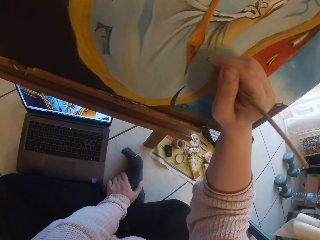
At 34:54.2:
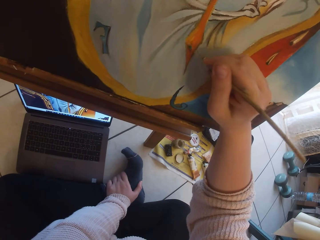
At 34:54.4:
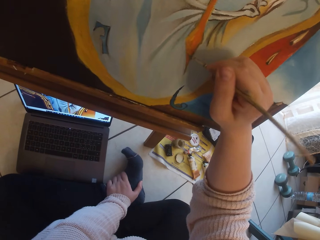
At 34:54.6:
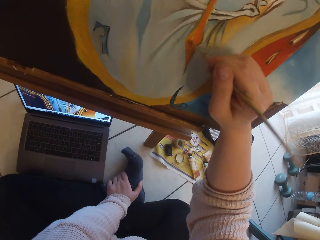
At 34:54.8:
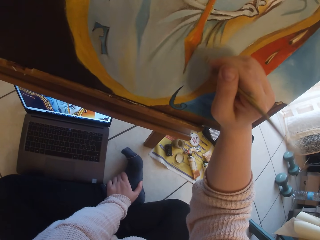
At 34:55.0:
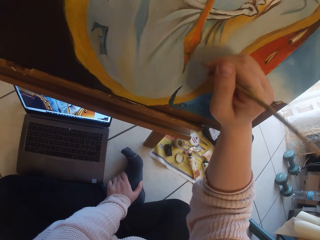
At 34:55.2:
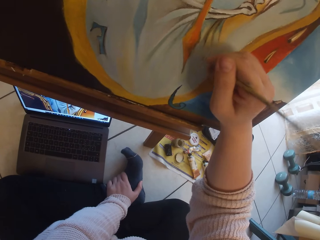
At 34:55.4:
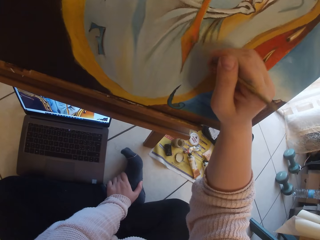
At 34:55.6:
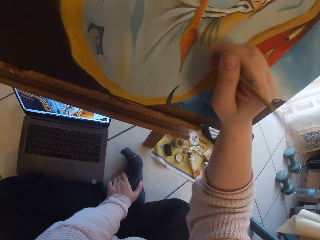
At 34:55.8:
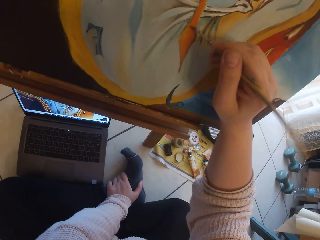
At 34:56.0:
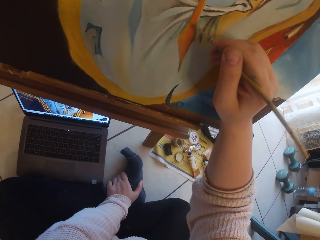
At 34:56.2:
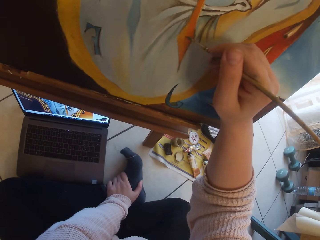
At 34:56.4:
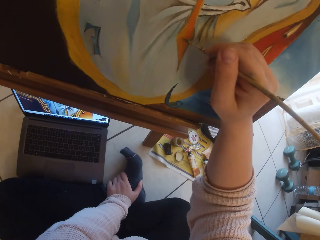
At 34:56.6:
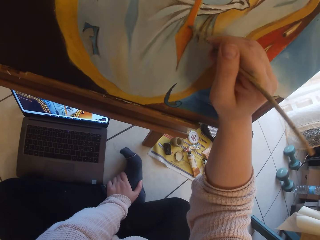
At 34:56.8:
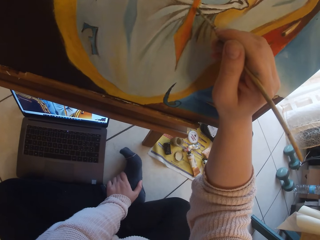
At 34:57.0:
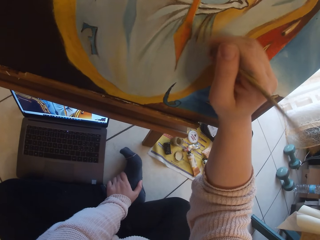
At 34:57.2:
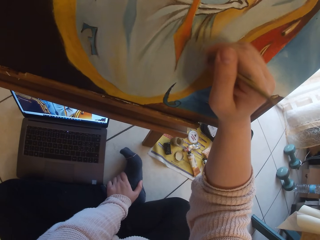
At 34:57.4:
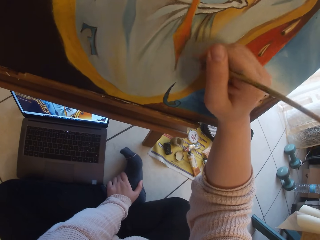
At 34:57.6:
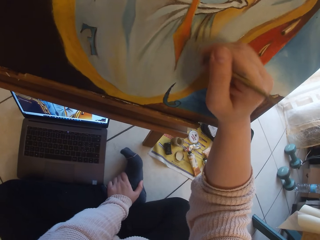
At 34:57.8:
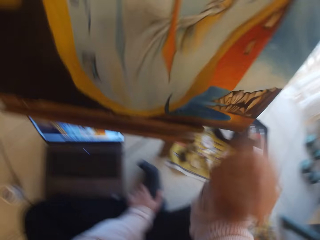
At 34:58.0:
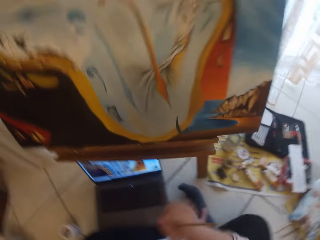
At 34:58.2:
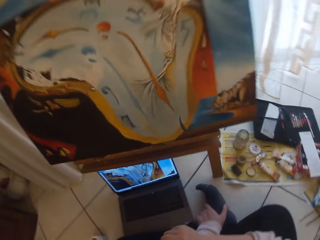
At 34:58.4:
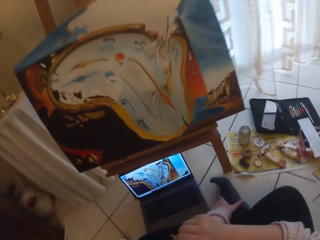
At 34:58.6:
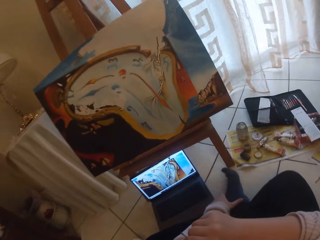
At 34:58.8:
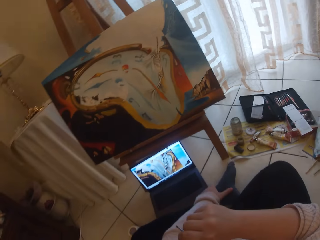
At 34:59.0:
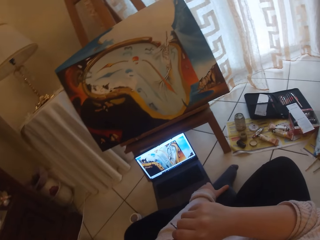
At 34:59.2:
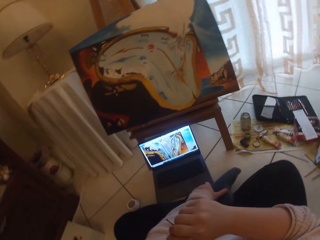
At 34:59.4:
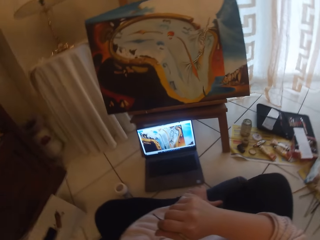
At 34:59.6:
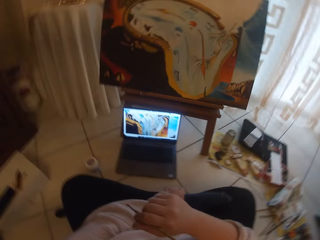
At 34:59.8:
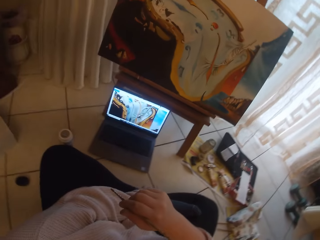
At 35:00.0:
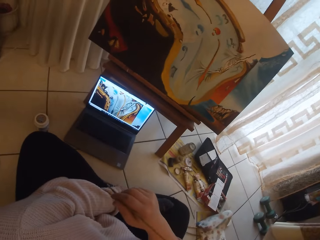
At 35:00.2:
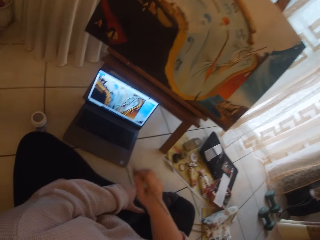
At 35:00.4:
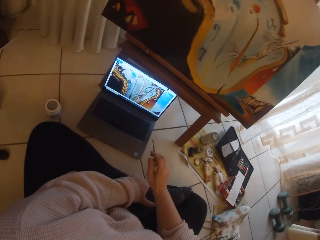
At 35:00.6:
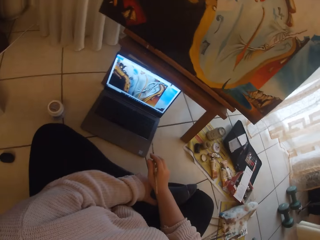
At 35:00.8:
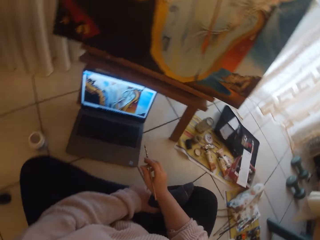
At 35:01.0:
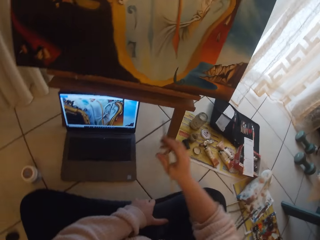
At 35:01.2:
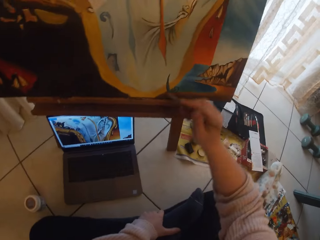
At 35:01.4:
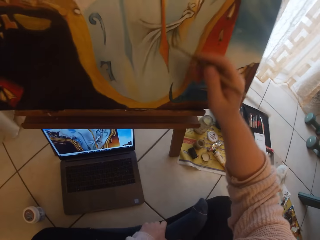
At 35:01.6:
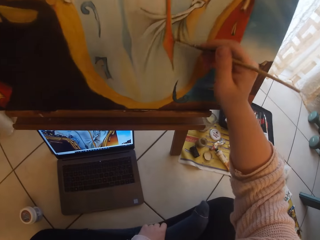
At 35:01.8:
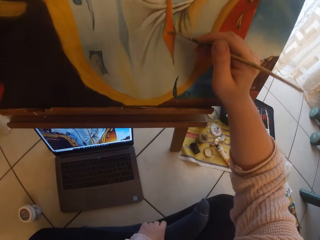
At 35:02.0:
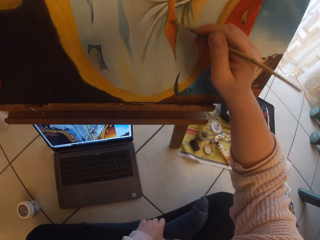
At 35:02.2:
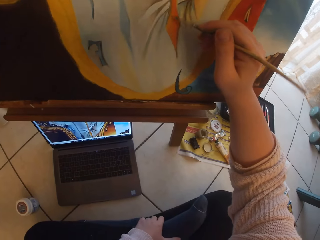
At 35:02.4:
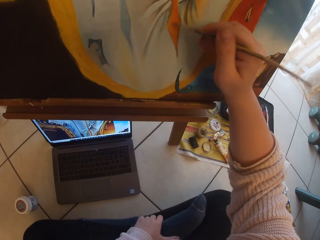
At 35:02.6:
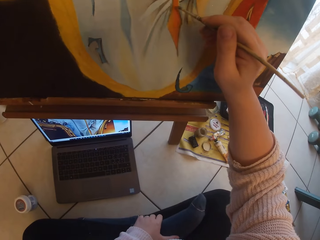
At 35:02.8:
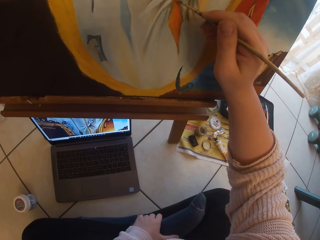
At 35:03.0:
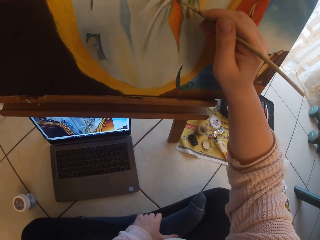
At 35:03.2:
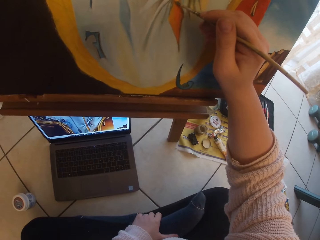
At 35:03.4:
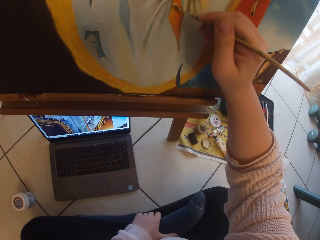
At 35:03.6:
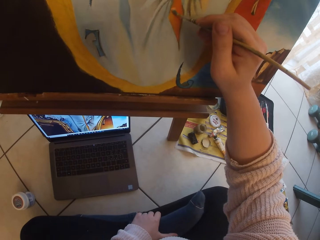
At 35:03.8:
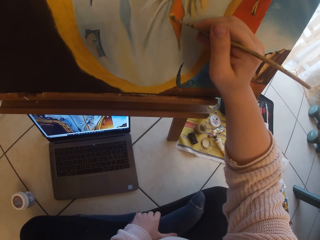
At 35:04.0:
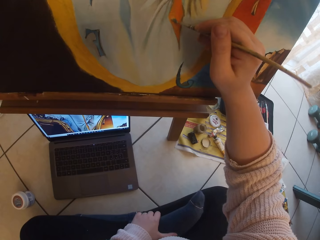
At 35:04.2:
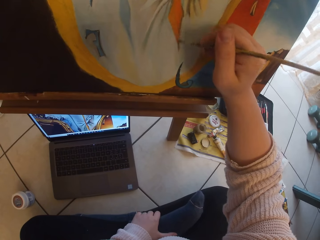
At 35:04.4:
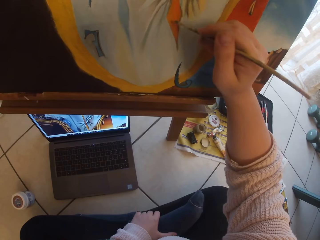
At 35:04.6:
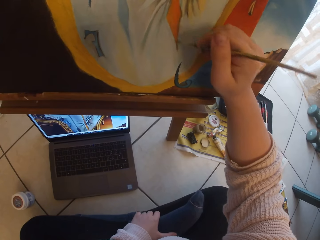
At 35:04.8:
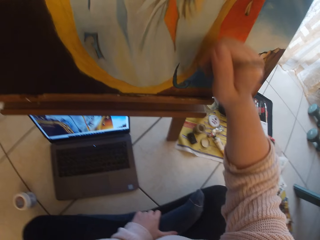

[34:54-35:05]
The camera wearer removes the brush from the painting. They paint the painting.

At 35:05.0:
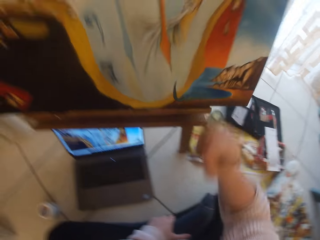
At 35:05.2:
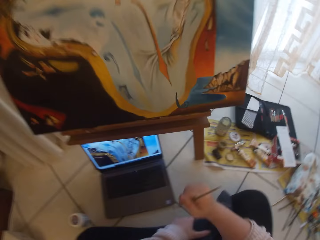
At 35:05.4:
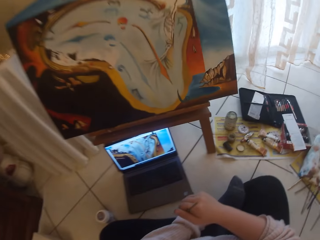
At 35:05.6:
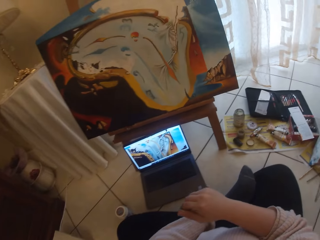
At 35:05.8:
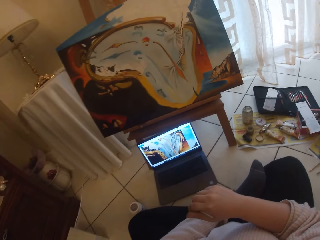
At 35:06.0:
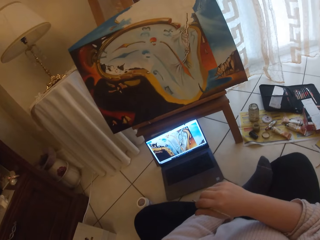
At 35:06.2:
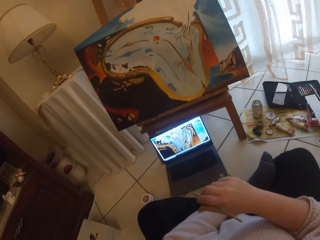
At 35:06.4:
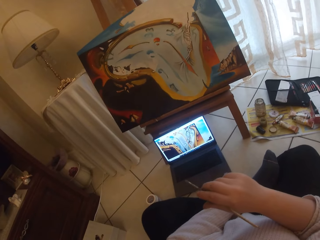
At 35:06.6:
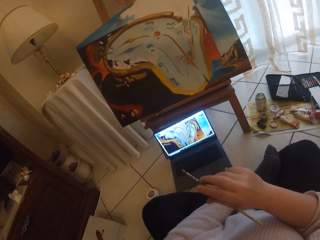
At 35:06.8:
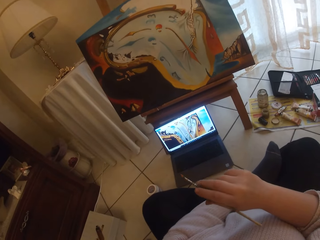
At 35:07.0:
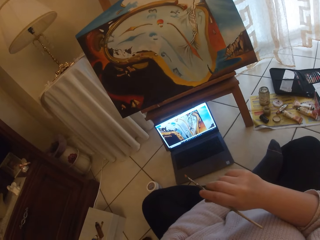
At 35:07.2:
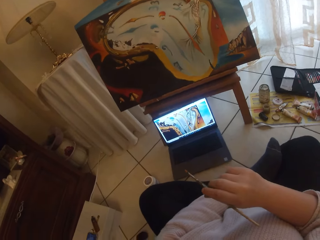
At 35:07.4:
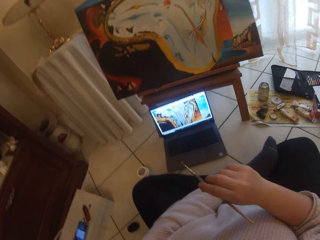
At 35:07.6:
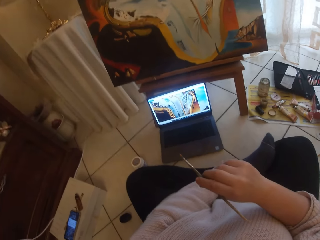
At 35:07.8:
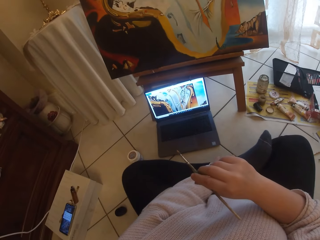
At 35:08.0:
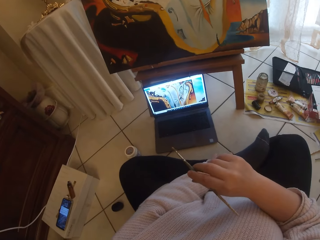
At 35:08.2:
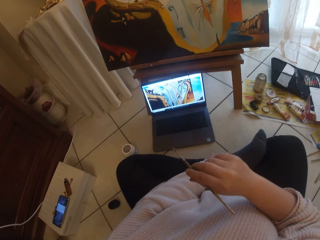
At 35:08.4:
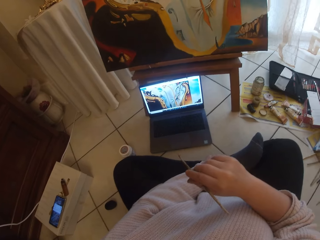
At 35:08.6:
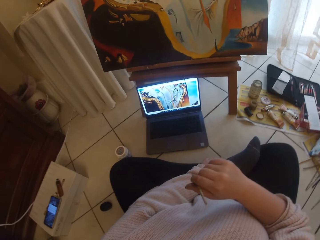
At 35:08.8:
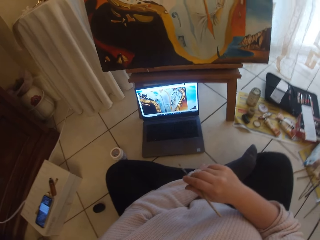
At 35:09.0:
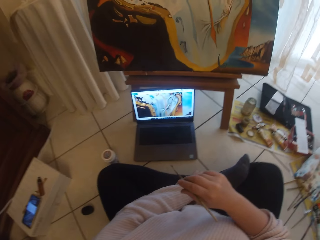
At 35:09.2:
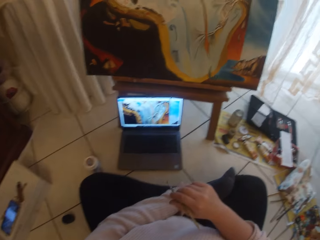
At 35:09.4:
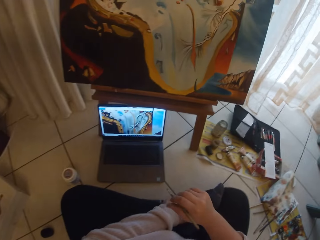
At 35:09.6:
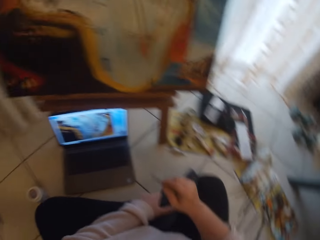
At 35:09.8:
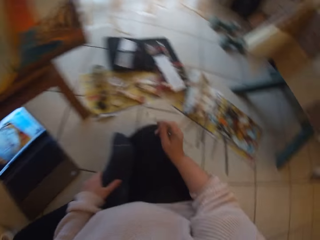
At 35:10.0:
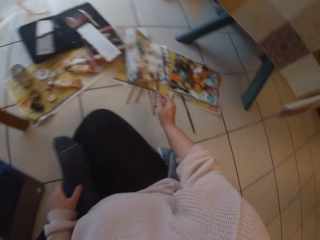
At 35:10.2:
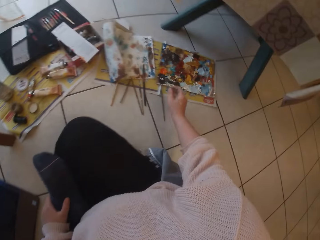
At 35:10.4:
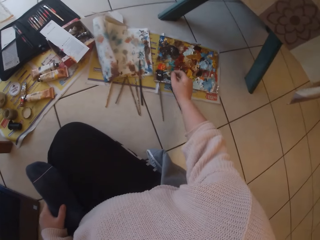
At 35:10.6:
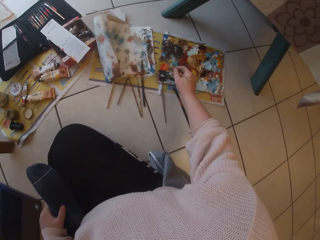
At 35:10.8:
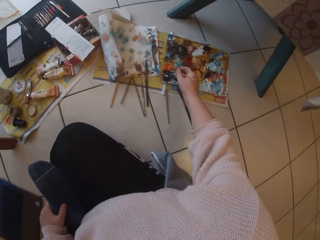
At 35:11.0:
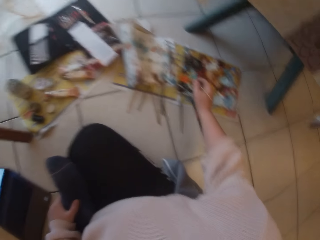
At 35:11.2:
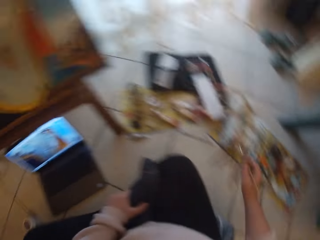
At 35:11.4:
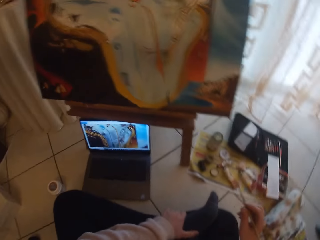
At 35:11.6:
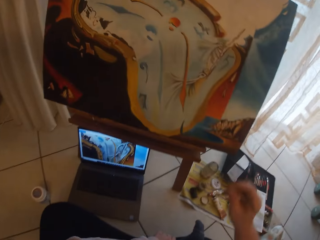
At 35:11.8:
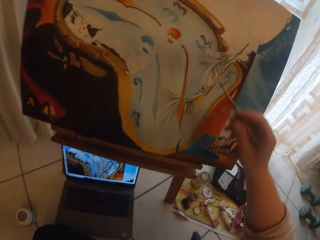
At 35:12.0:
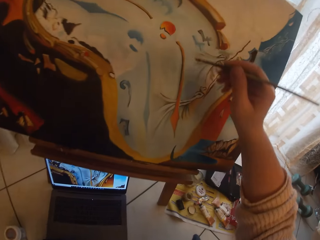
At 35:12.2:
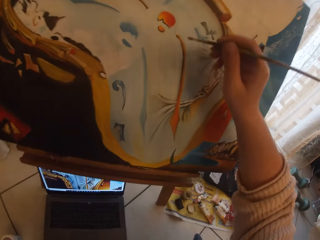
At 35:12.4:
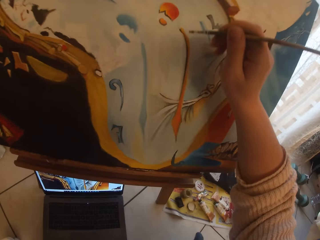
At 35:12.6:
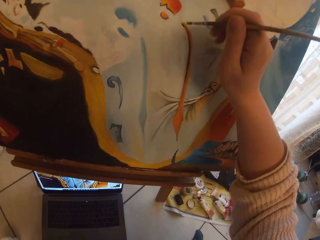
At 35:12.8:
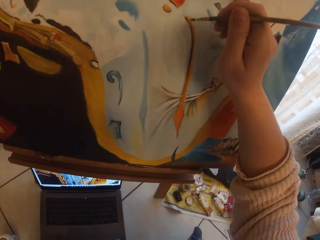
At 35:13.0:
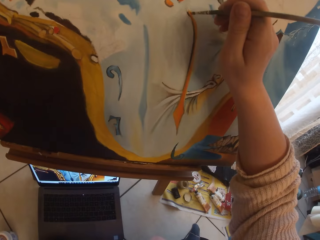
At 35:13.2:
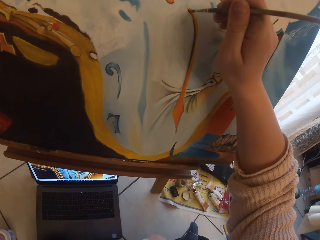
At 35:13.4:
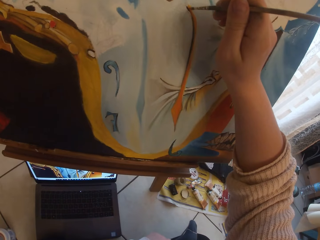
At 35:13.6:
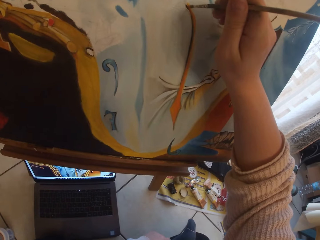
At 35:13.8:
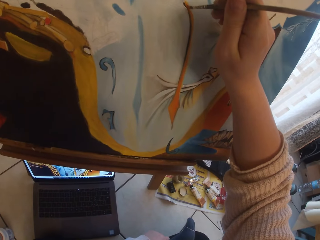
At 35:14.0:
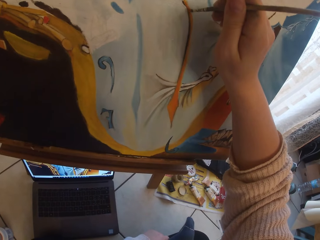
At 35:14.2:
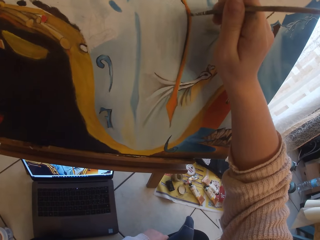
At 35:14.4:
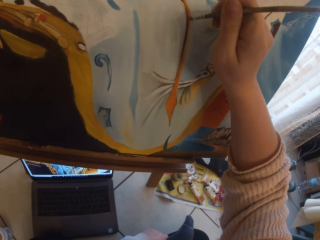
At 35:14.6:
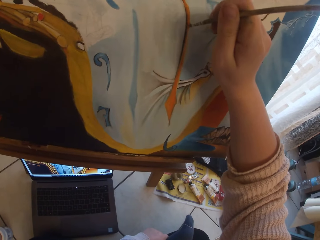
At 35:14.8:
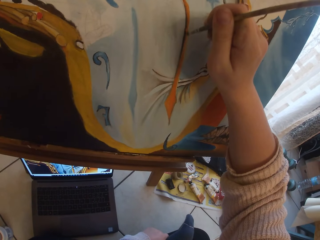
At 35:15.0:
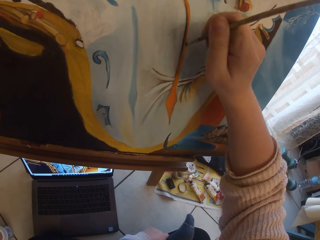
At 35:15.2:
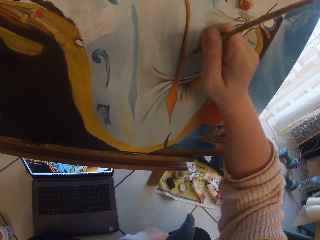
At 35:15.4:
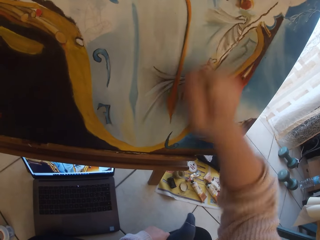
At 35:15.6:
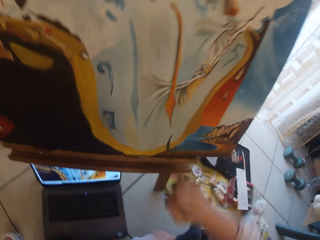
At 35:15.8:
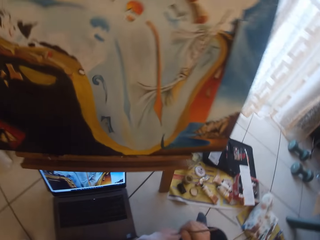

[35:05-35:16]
The camera wearer removes the brush from the painting. She makes gestures with the paintbrush in her right hand. She shakes the paintbrush. She scoops paint from the pallet on the ground with the paintbrush in her right hand. She paints the image from the laptop on the ground on the canvas with the paintbrush in her right hand.
